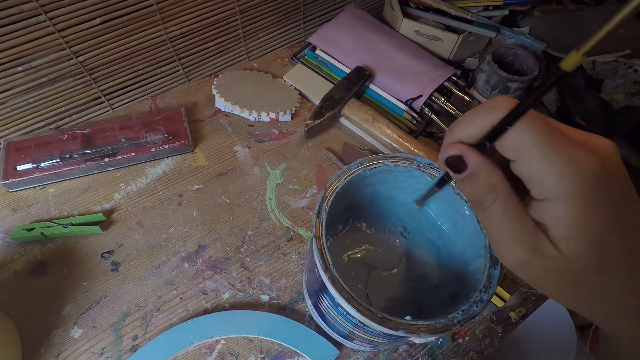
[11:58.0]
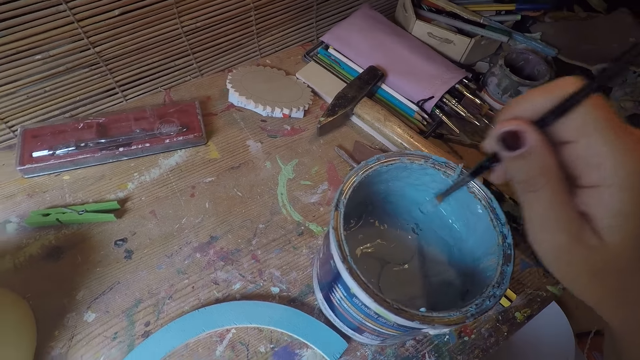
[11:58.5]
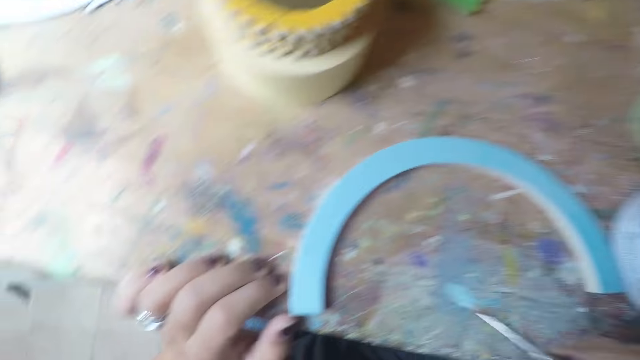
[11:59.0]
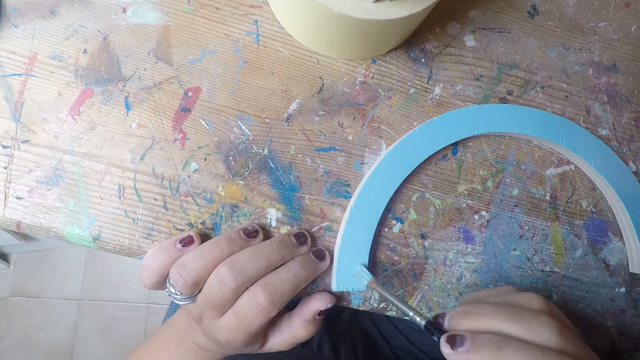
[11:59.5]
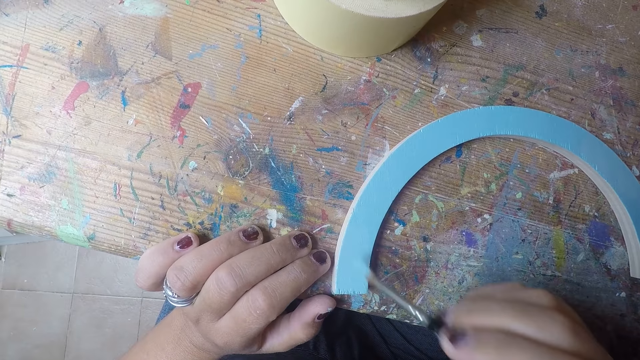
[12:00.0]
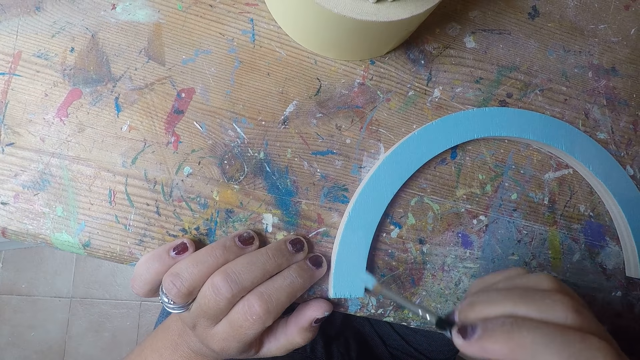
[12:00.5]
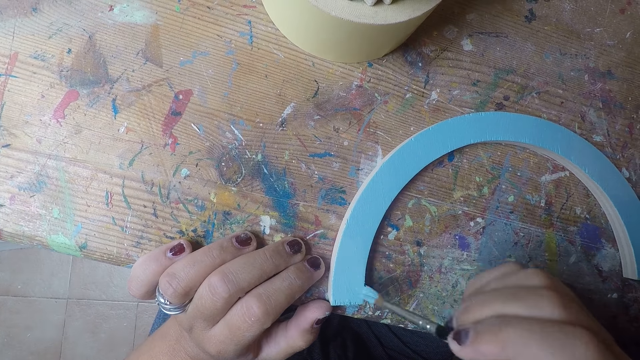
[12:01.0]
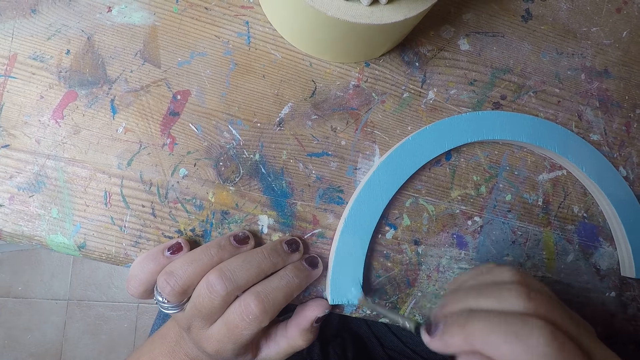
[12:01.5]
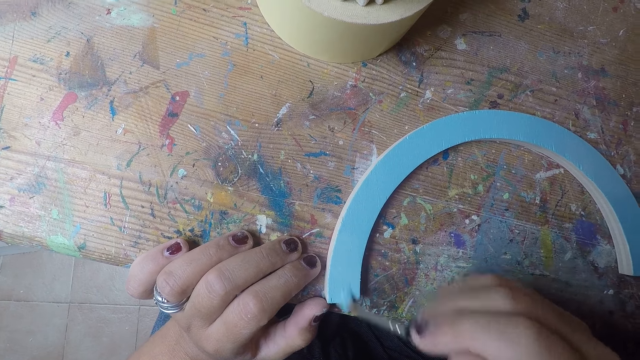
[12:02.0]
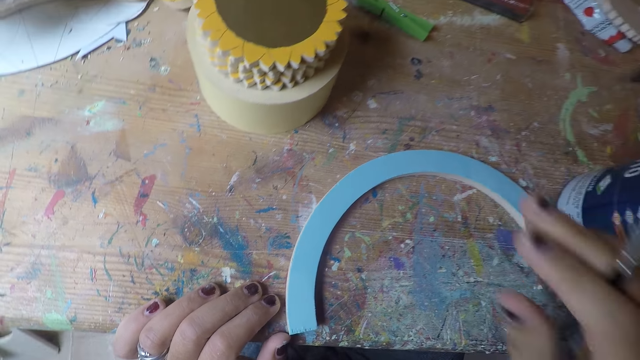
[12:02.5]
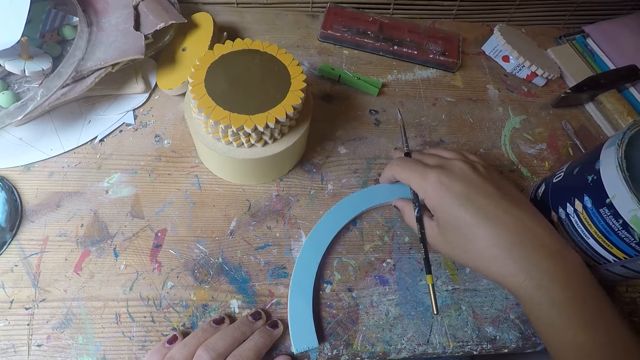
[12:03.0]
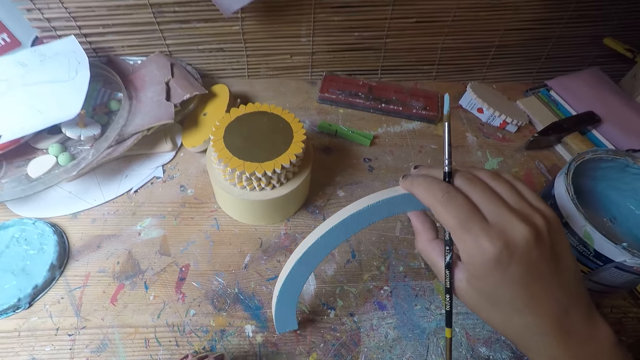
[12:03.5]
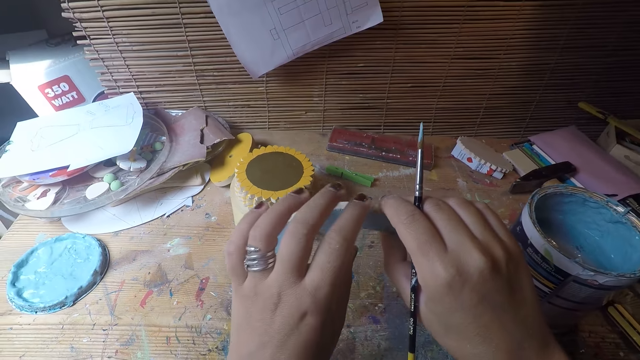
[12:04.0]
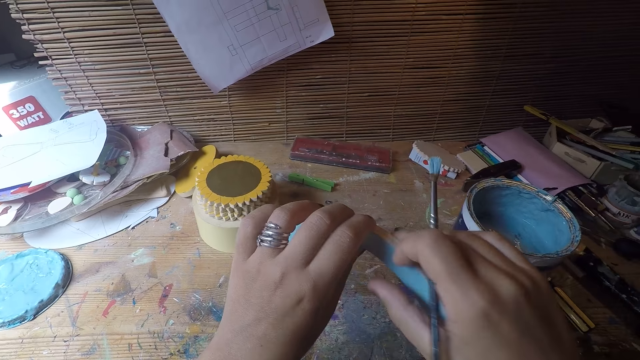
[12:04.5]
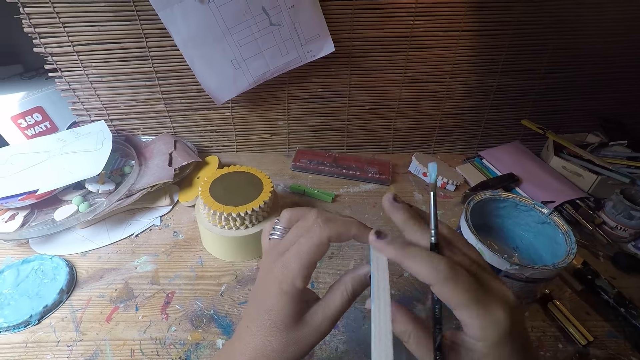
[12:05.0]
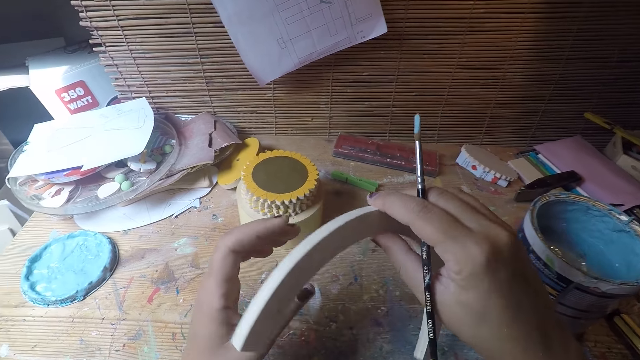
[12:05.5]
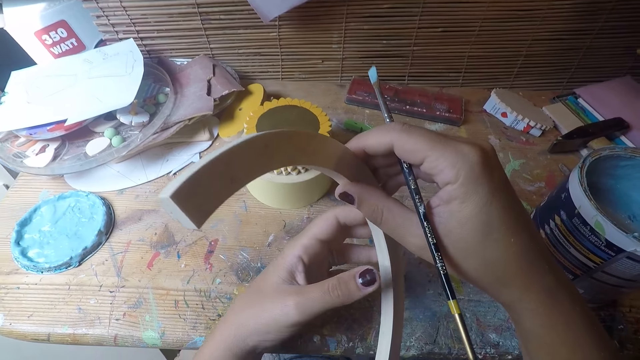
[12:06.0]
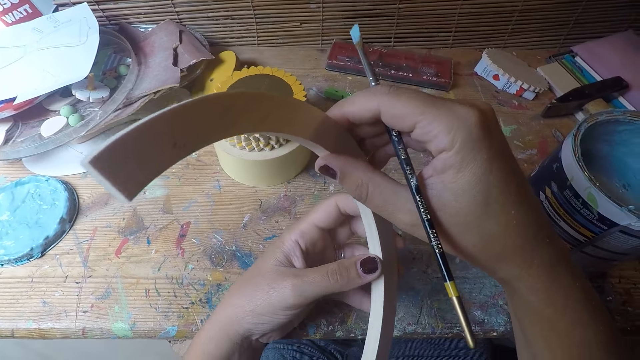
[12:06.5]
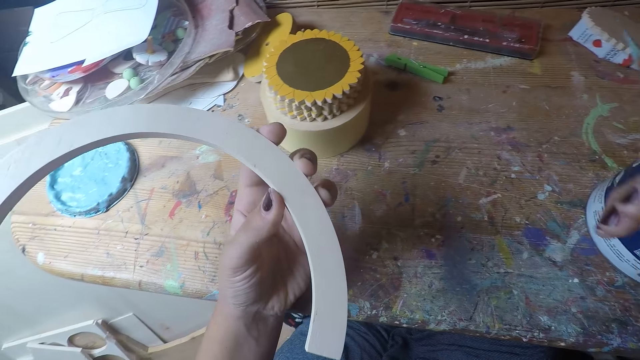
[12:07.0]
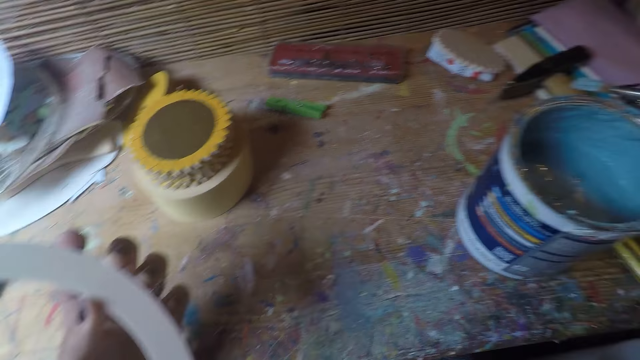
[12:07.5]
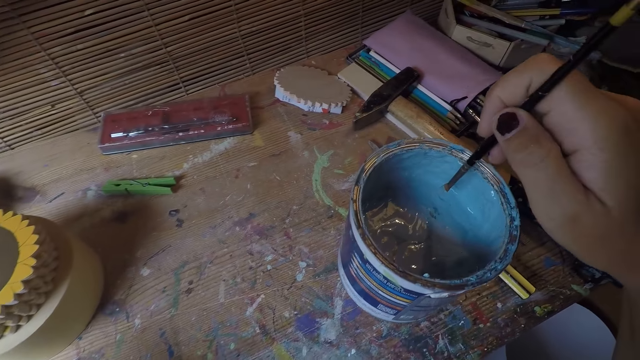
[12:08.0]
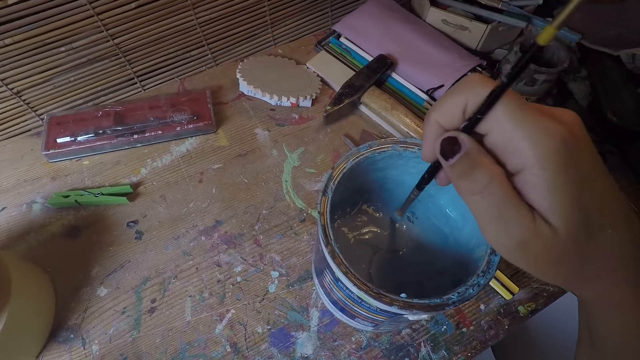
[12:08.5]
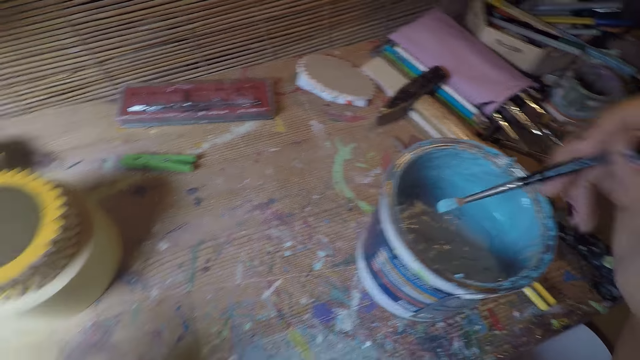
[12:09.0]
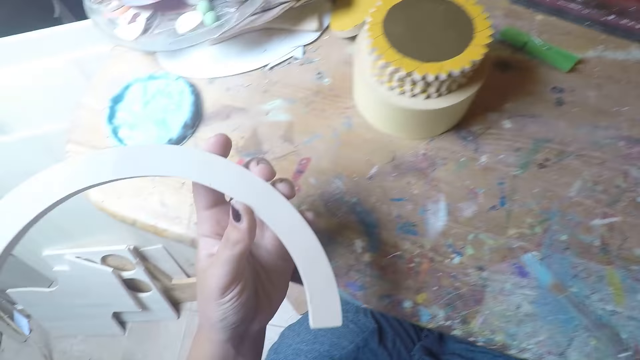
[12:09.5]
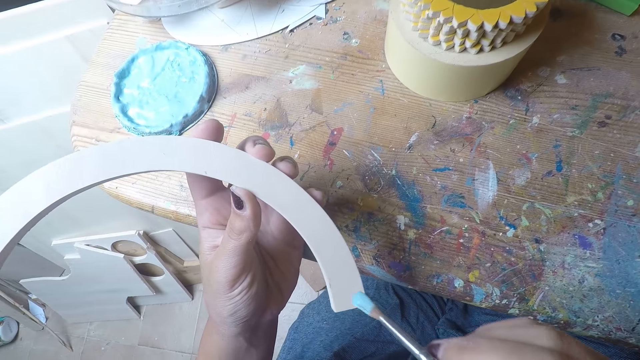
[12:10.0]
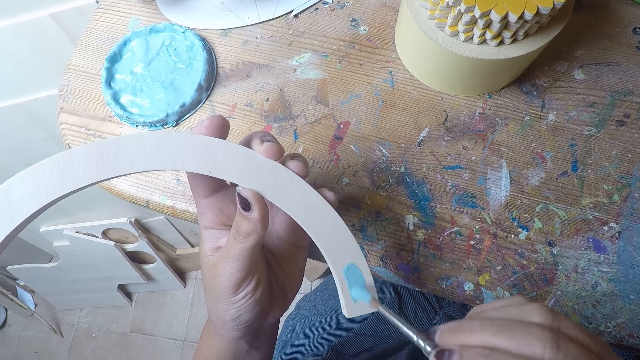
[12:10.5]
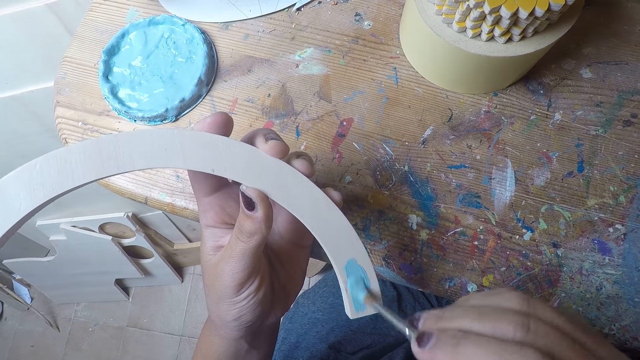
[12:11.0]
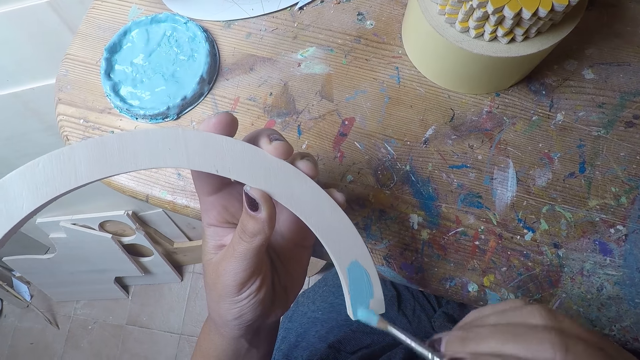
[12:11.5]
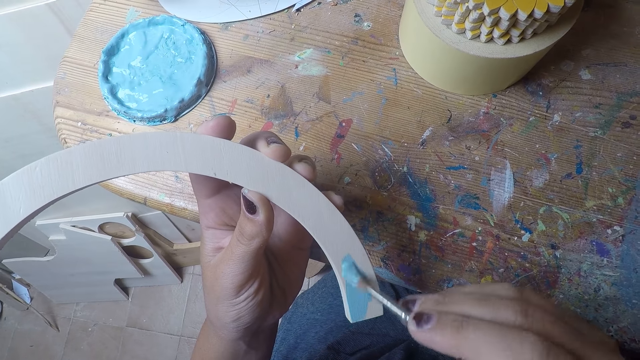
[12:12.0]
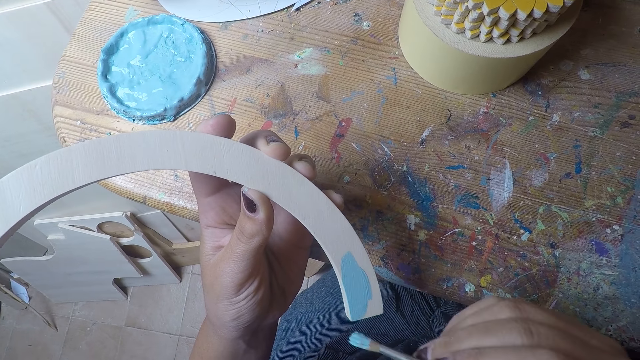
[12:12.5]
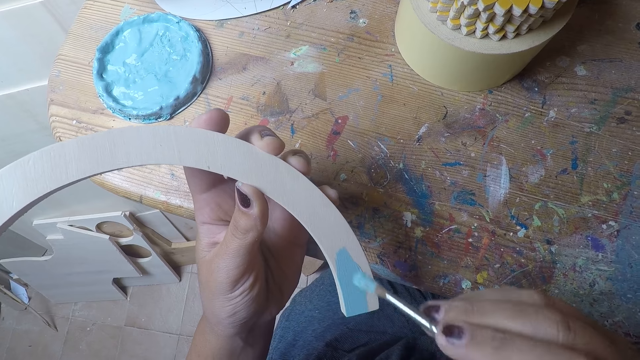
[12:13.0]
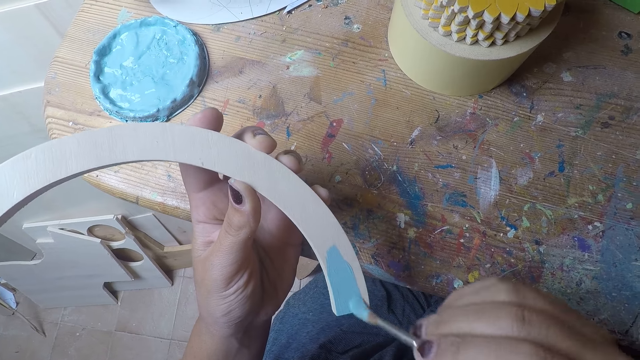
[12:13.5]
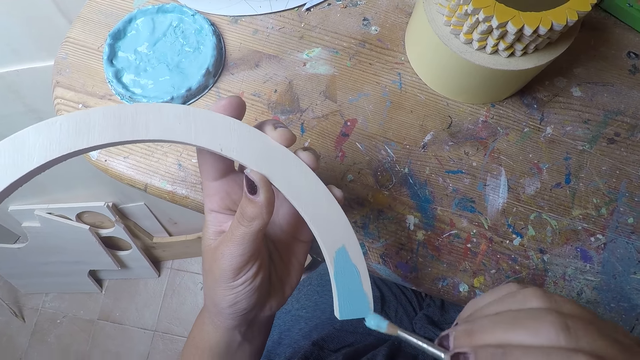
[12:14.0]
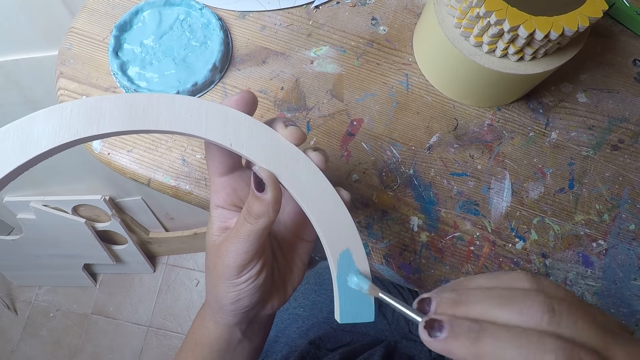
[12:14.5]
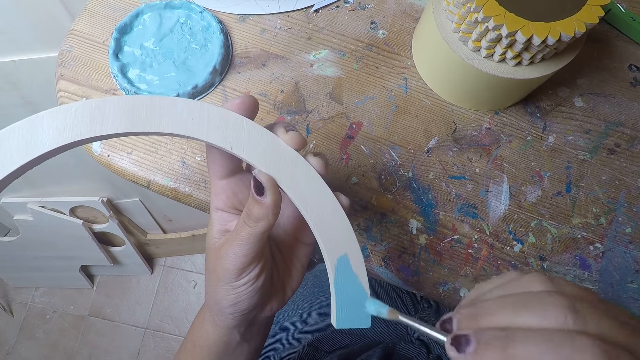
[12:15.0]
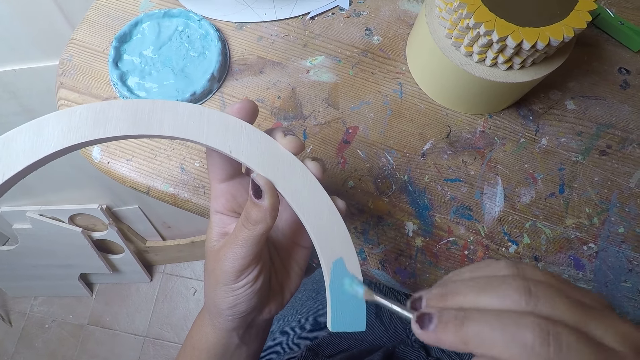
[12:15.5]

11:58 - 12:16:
The camera wearer dips the brush in her right hand in the paint. She paints the table coaster arc with the brush in her right hand. She picks up the table coaster arc with her right hand. She holds the table coaster arc with both hands. She rotates the table coaster in both hands. She dips the brush in her right hand in the paint. She paints the table coaster arc with the brush in her right hand.

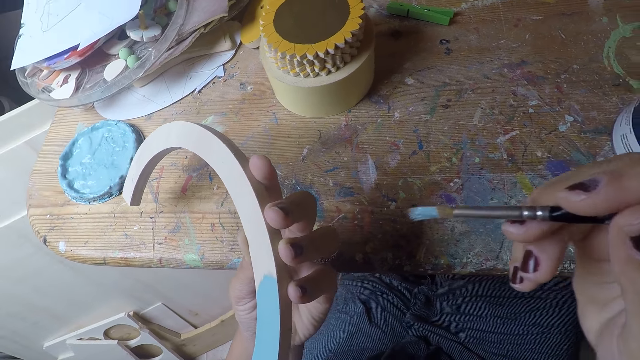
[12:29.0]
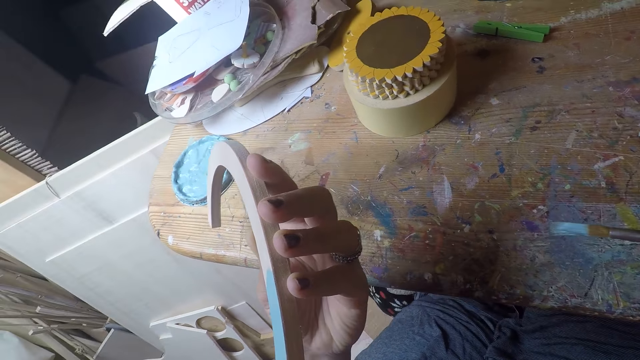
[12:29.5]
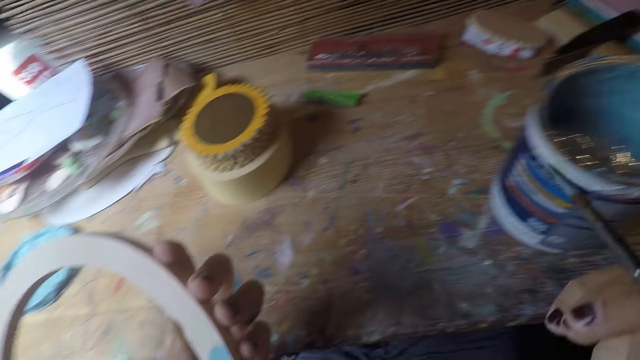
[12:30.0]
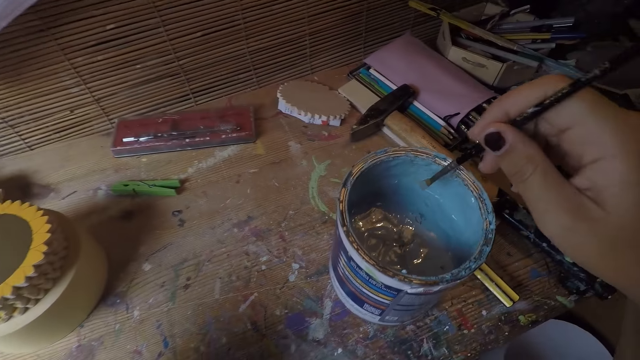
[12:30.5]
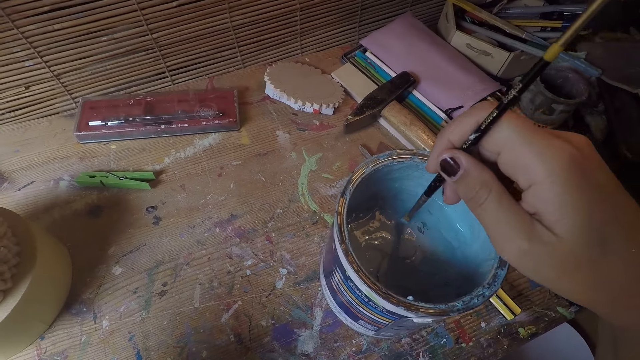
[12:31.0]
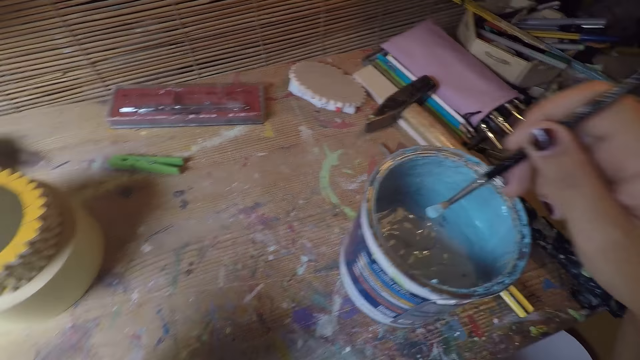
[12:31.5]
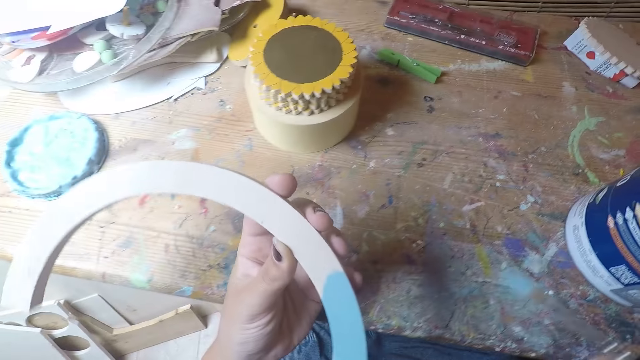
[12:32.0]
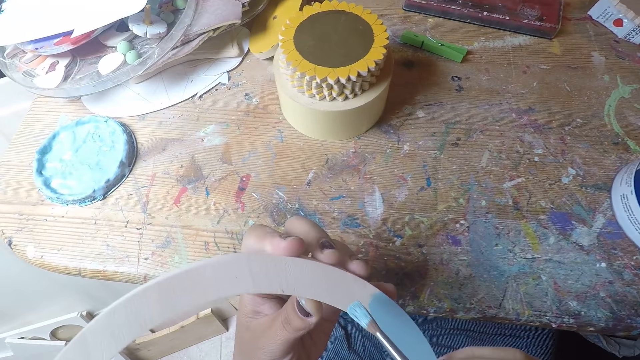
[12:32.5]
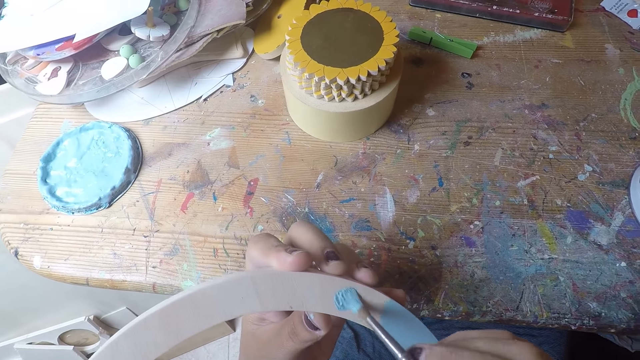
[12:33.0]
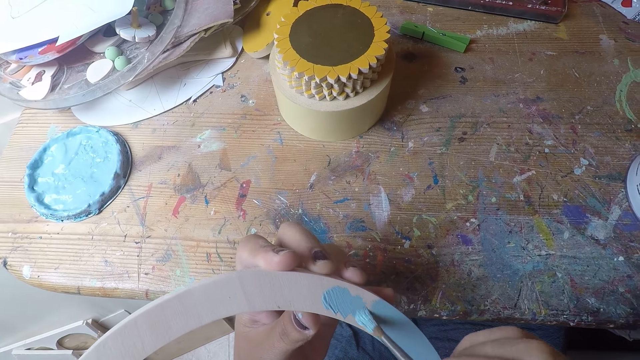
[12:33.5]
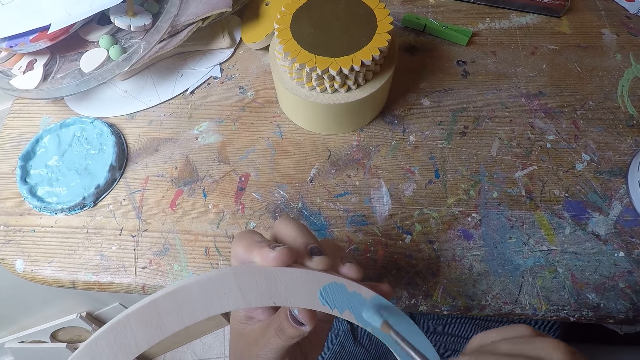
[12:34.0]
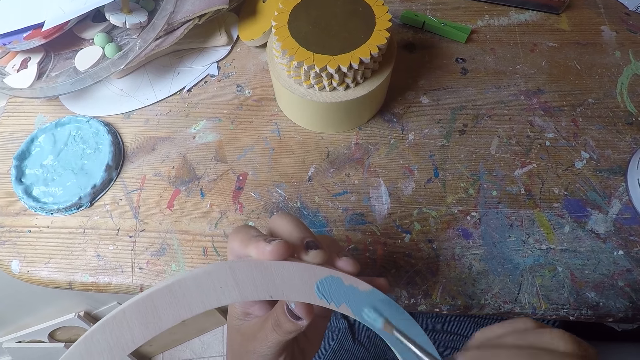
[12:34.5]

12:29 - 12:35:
The camera wearer dips the brush in her right hand in the paint. She paints the table coaster arc with the brush in her right hand.
